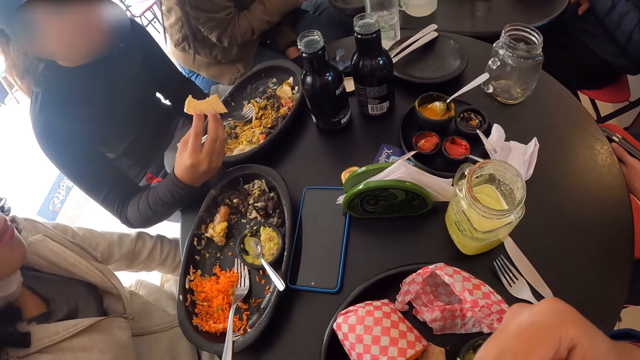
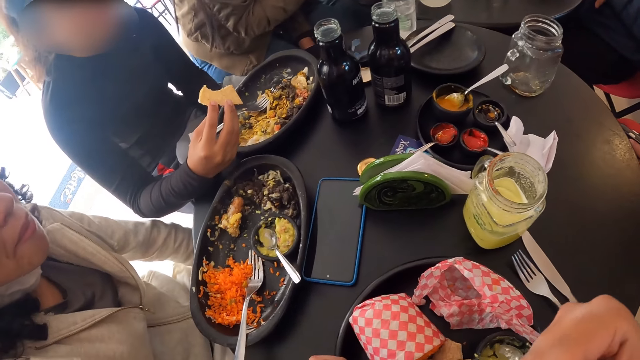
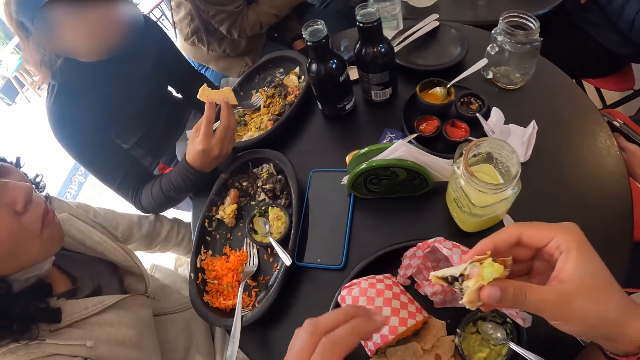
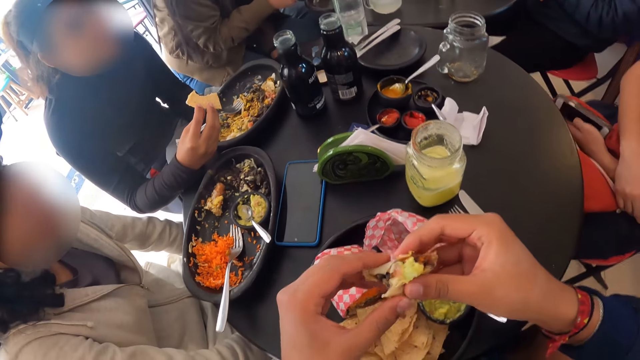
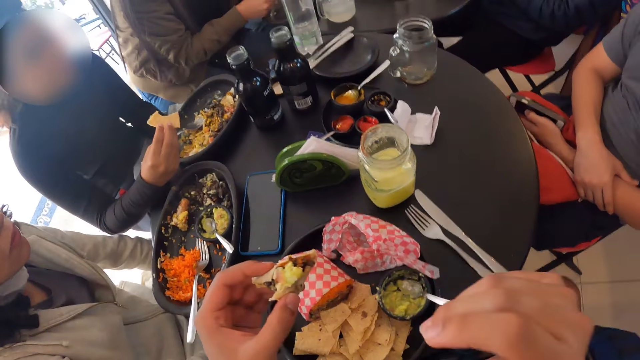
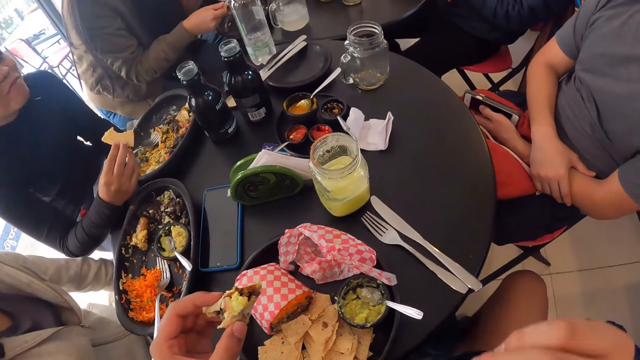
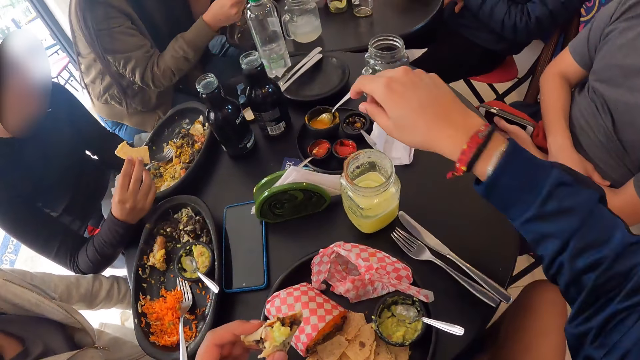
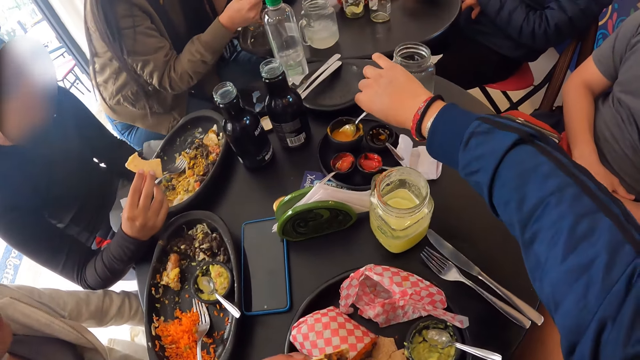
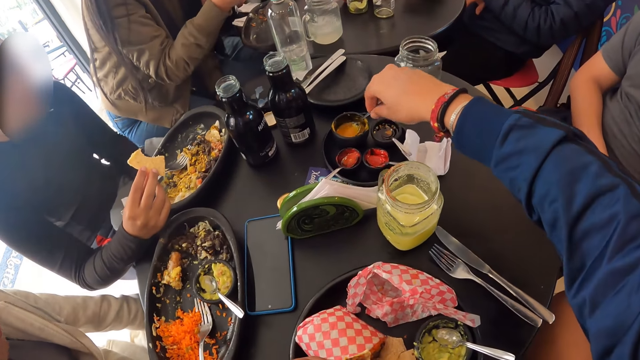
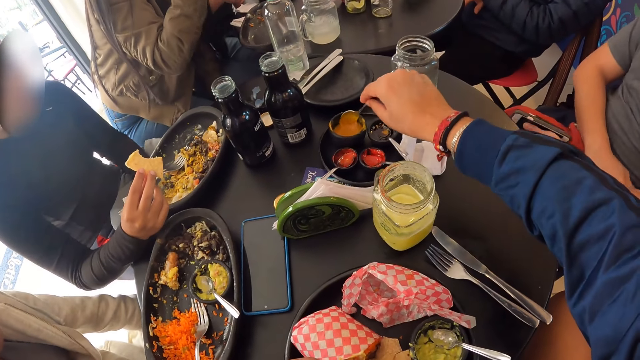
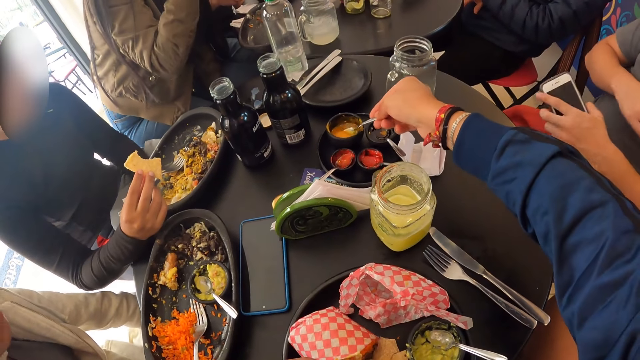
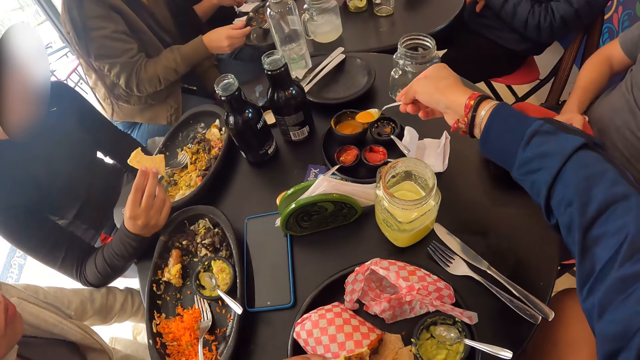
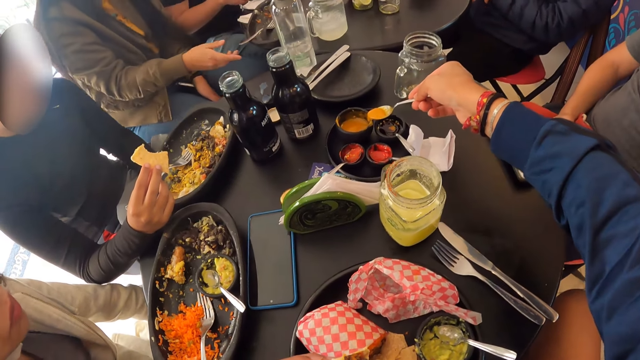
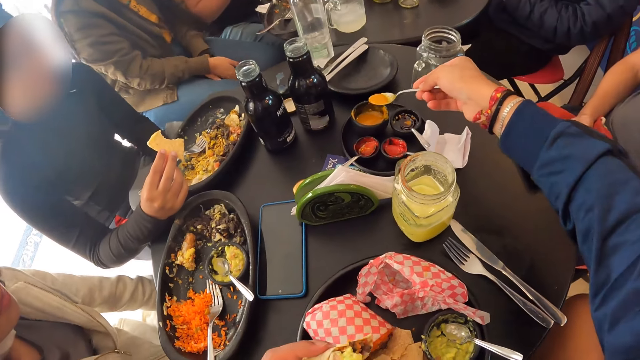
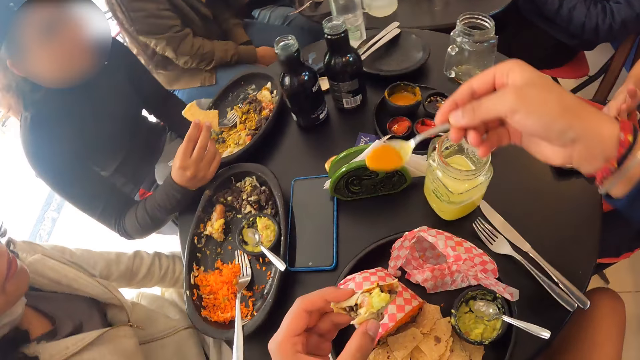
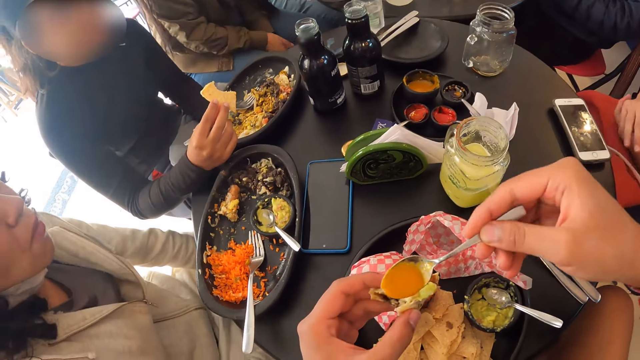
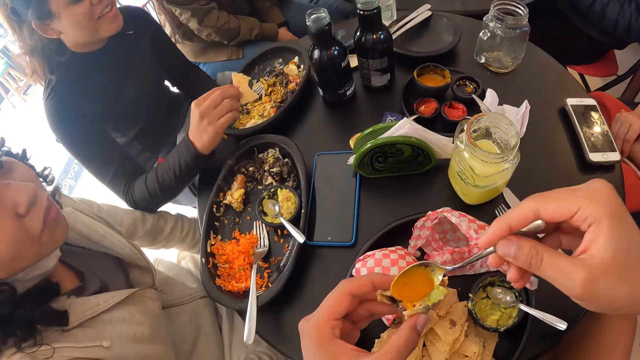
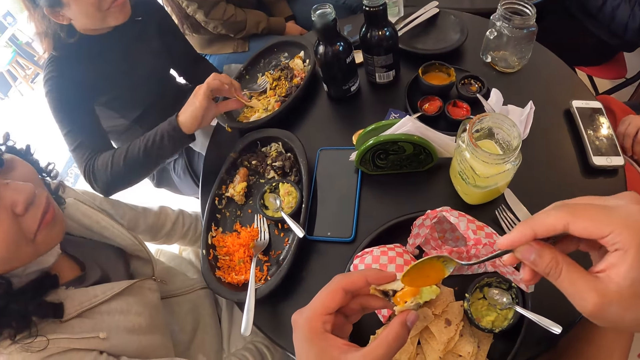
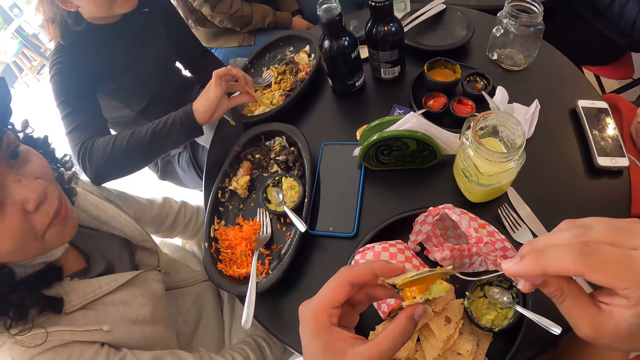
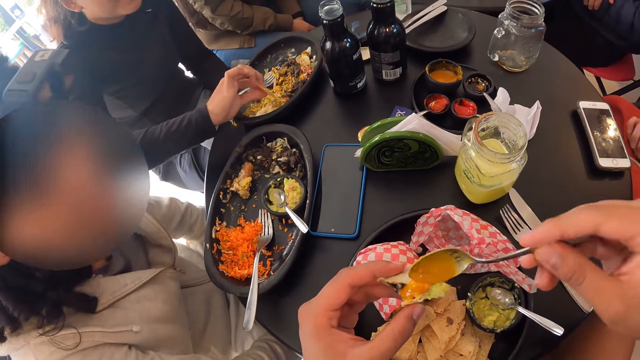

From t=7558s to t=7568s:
The camera wearer passes the meal to his left hand with his right hand. He lifts up the hand. He takes sauce from the black container with the spoon with his right hand. He takes the spoon. A man drops the phone on the table with his left hand. The camera wearer puts the sauce on the meal with the spoon with his right hand.

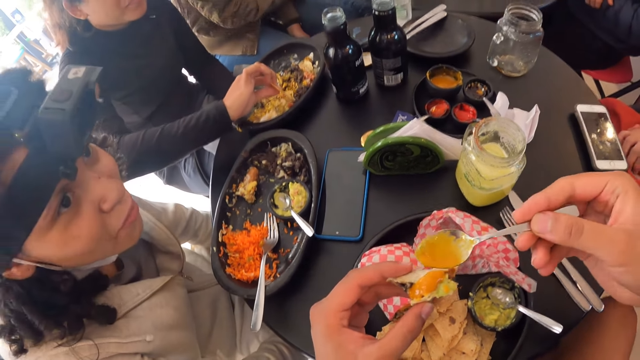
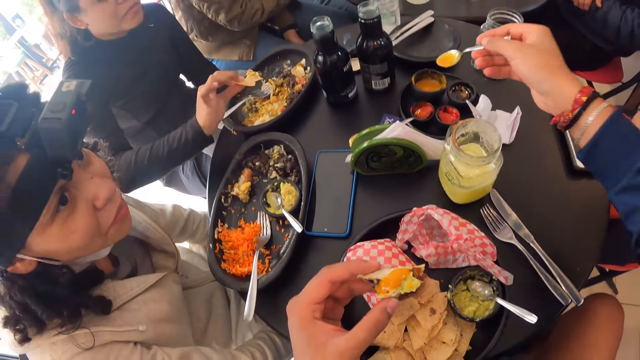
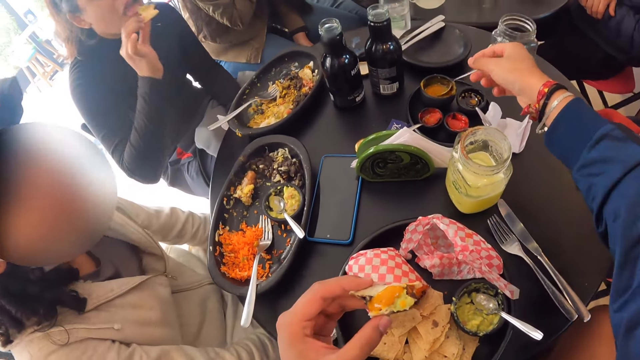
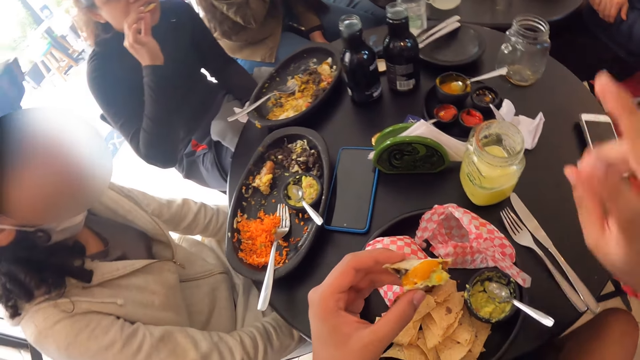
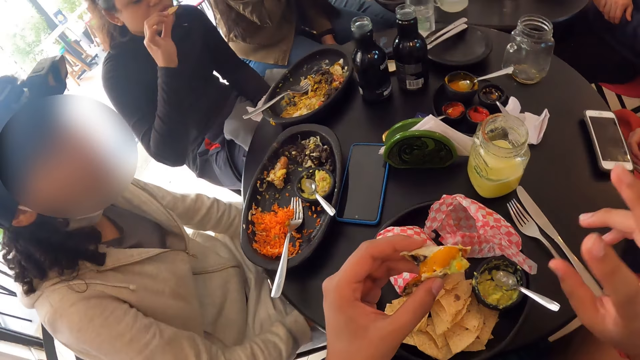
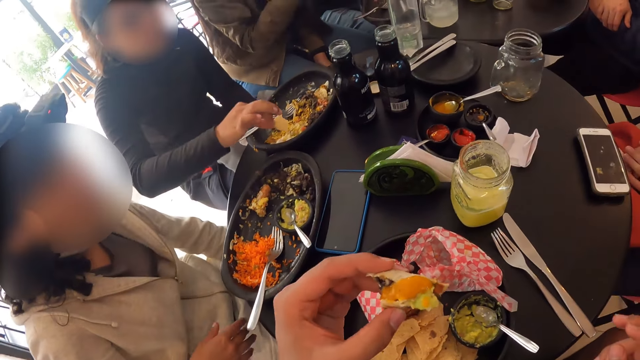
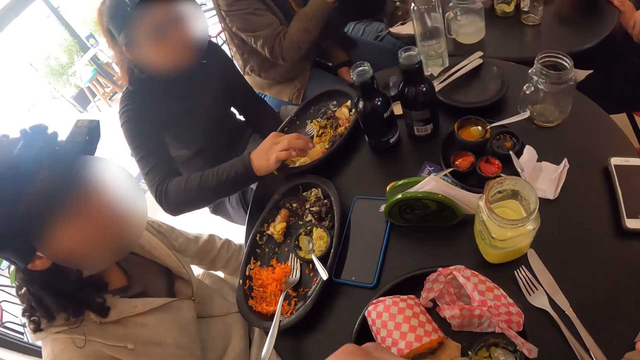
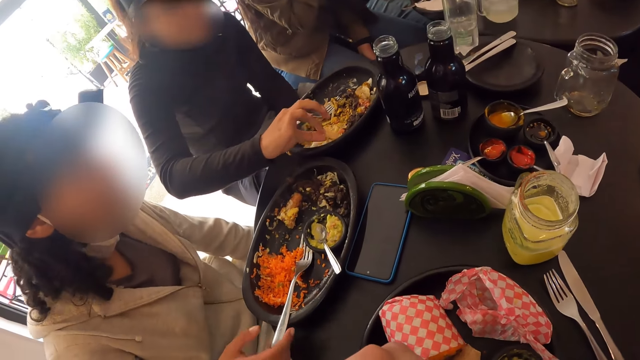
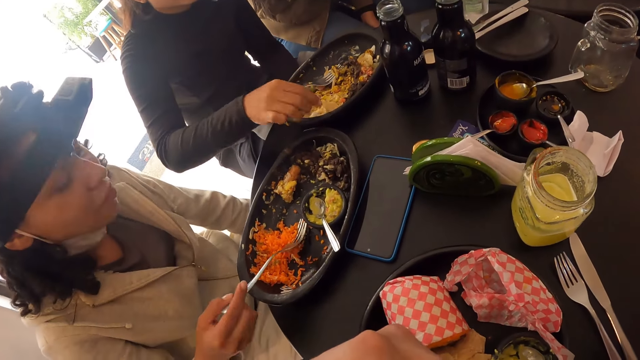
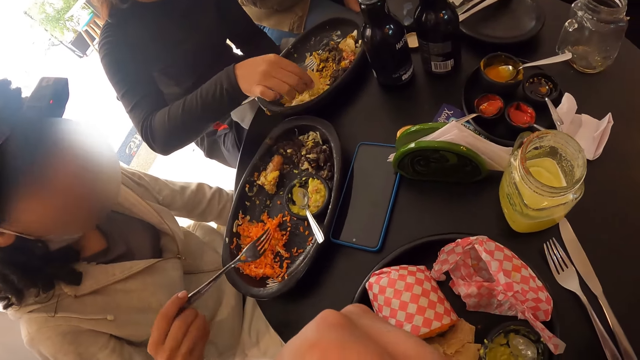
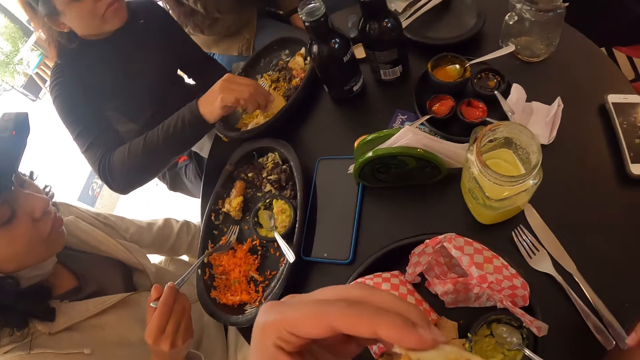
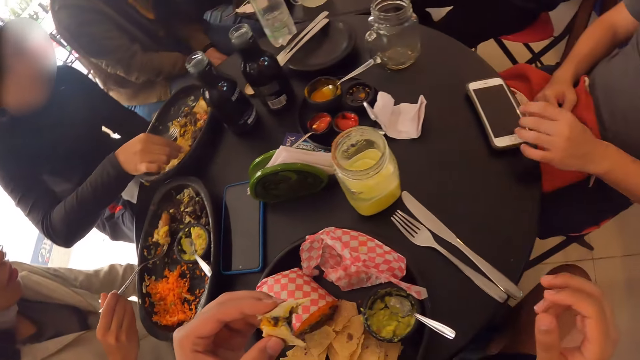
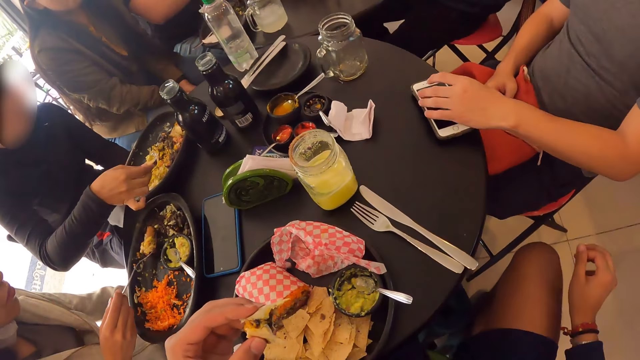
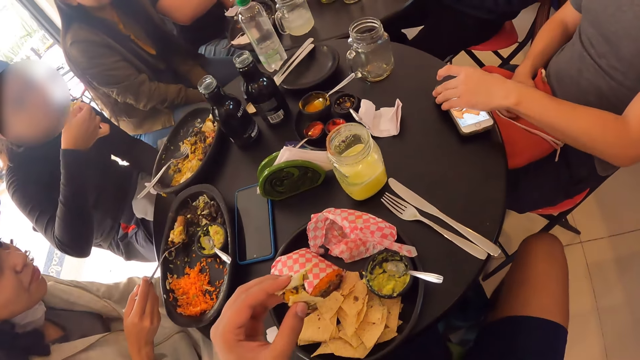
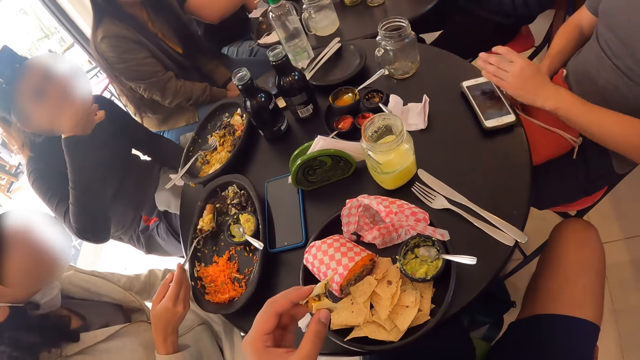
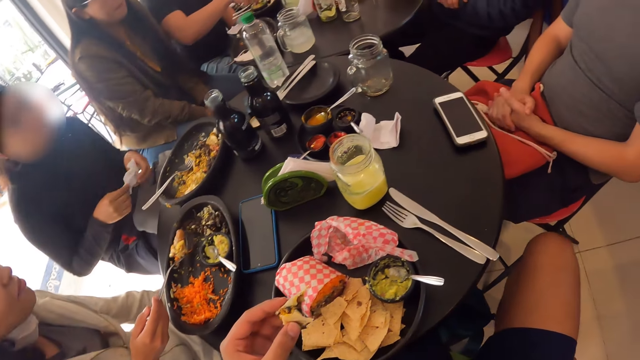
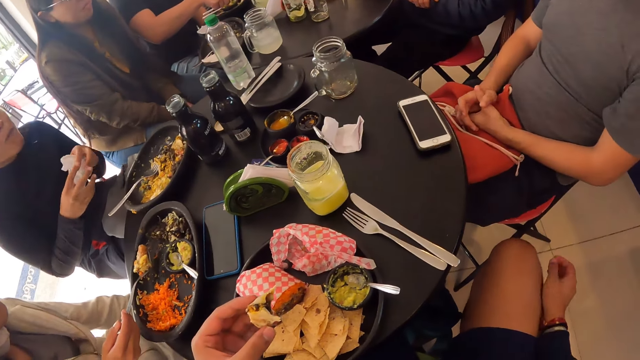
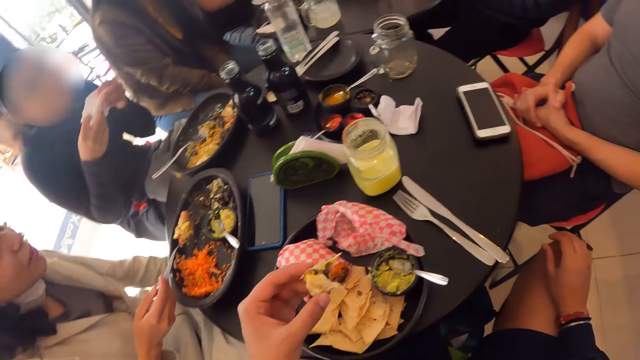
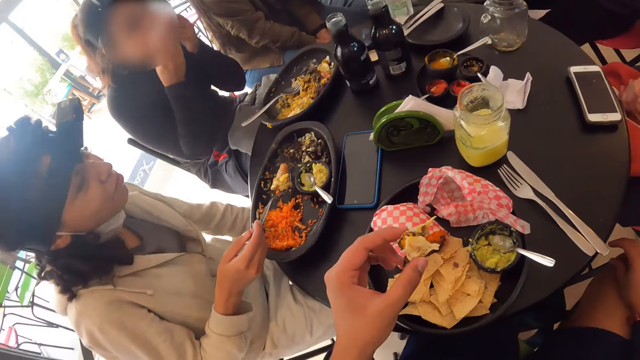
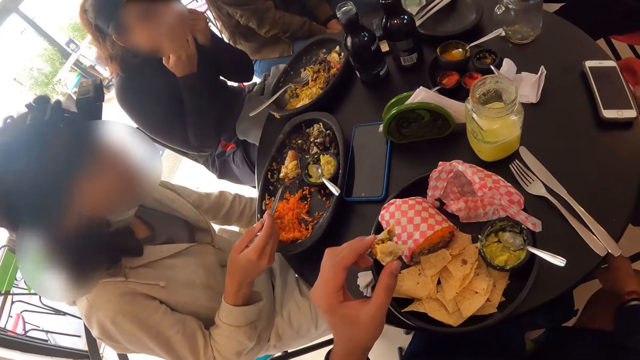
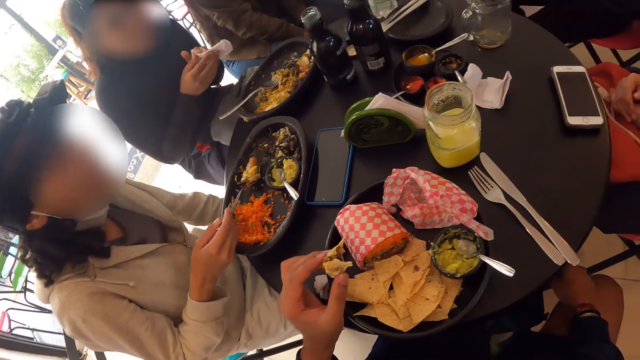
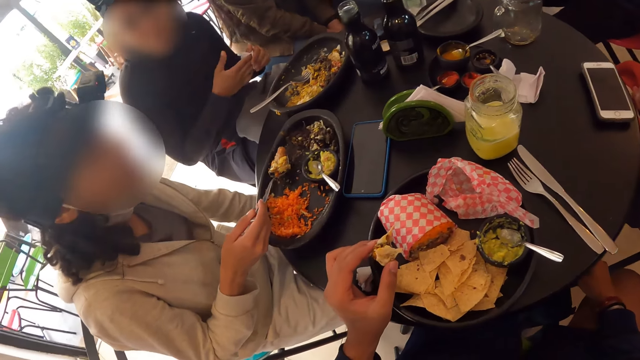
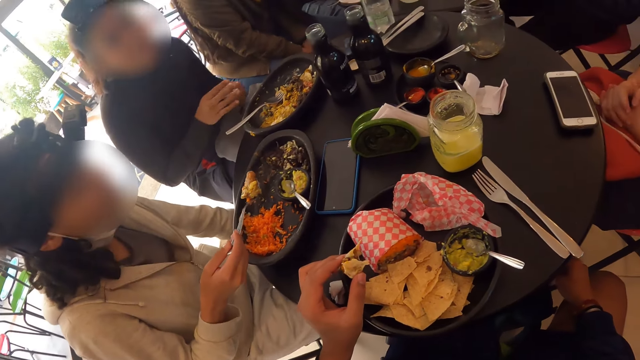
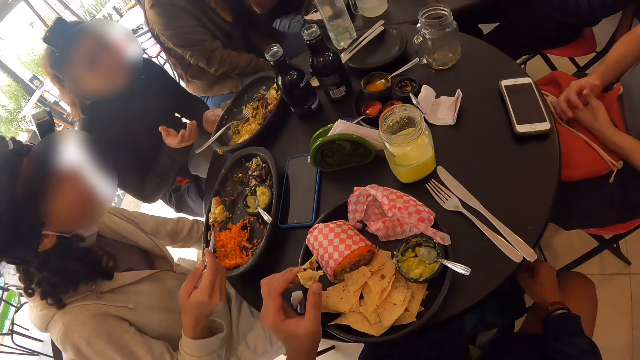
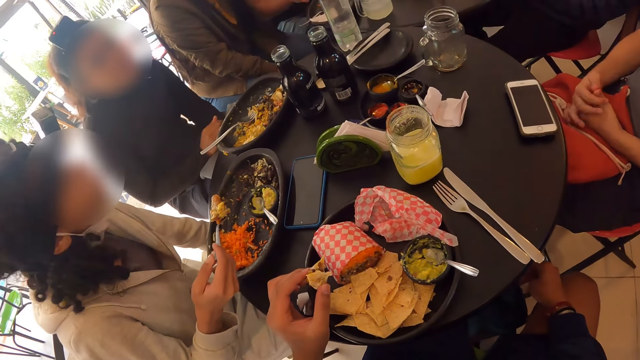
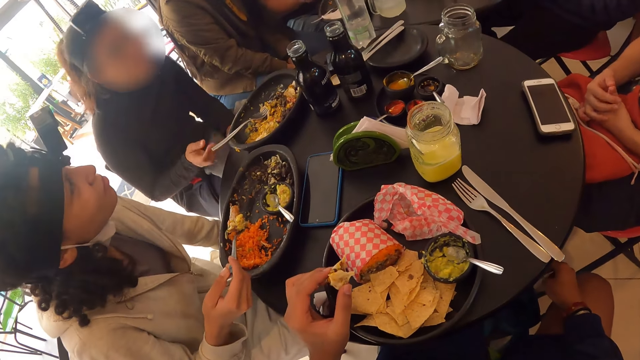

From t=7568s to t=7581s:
The camera wearer drops the spoon in the black container with his right hand. A woman eats the meal with her right hand. Another woman talks to the camera wearer. The camera wearer lifts up the hand. He eats the meal with his left hand. The second woman eats the meal from the plate with the fork with her right hand and talks to the camera wearer. A man touches the phone on the table with his left hand. The first woman eats the meal with her right hand. A third woman wipes her mouth with a serviette in both hands. The camera wearer holds the food.
